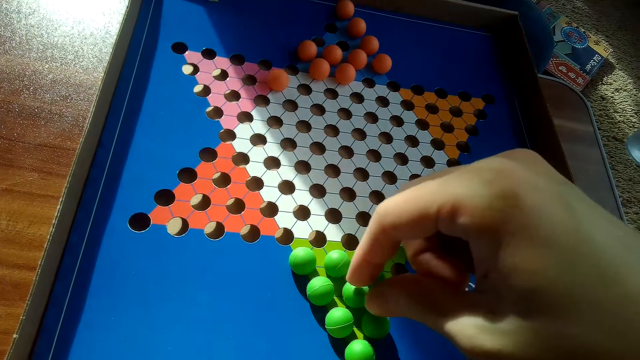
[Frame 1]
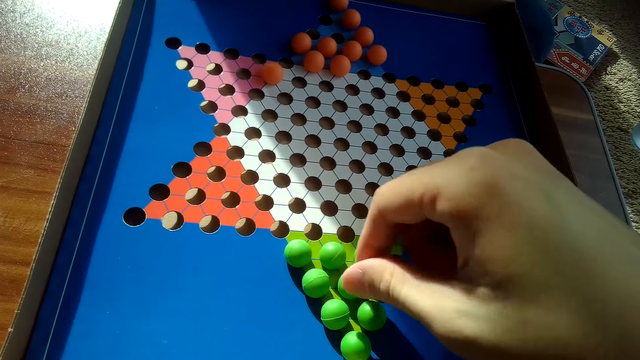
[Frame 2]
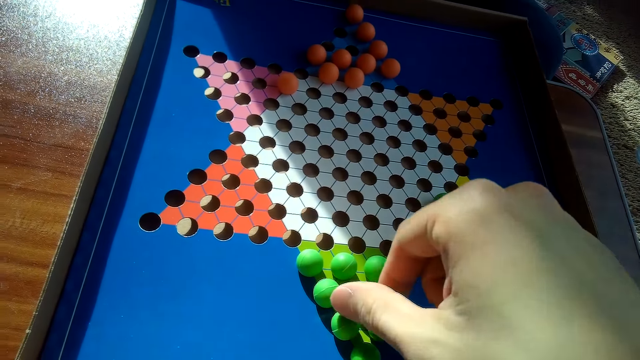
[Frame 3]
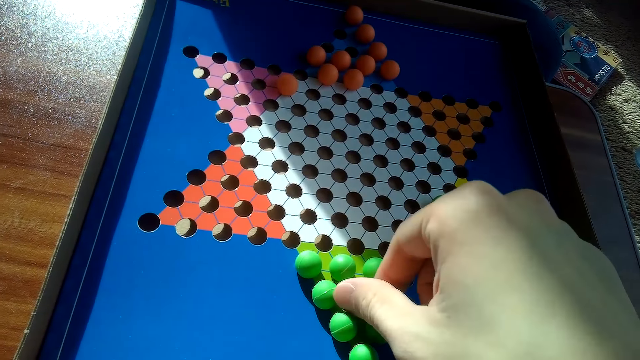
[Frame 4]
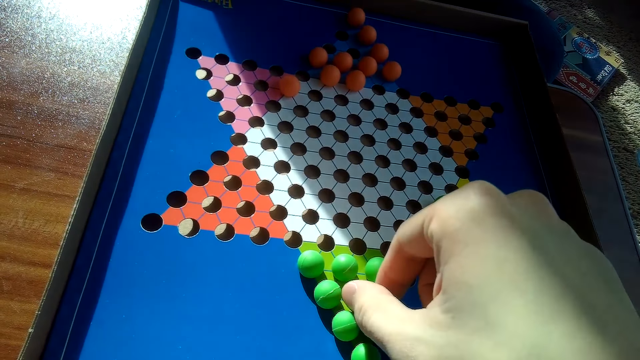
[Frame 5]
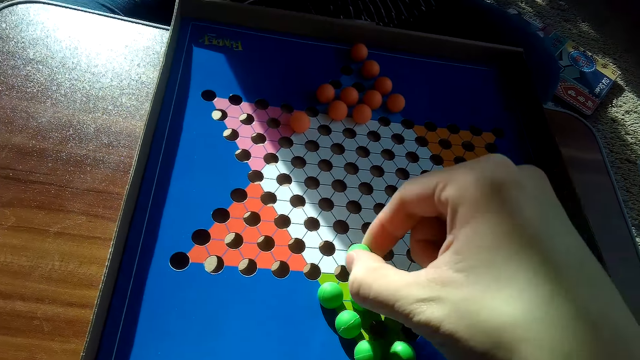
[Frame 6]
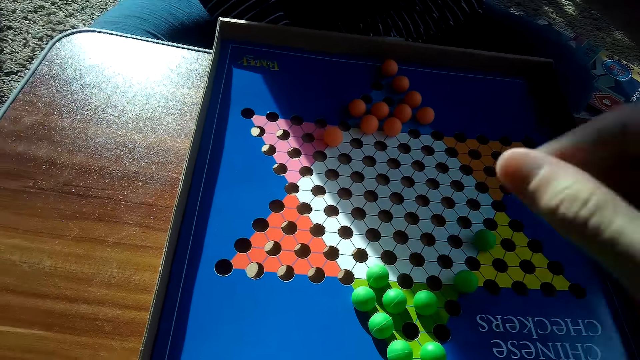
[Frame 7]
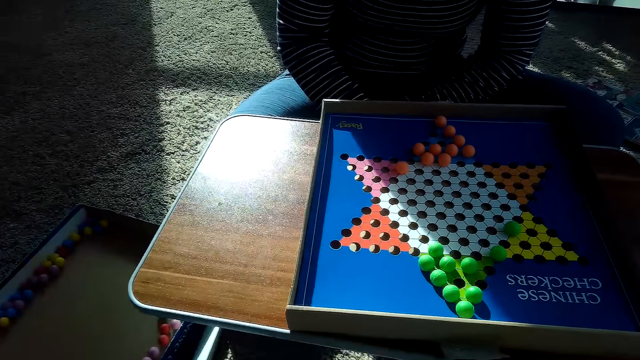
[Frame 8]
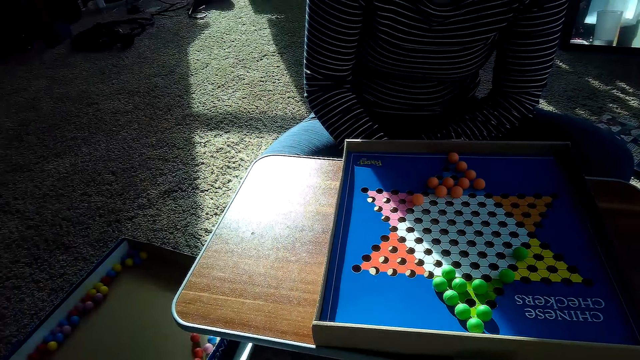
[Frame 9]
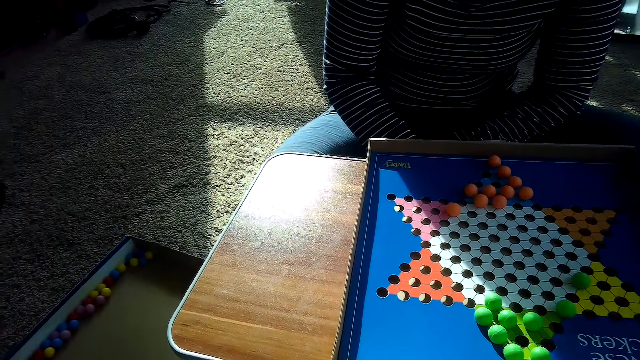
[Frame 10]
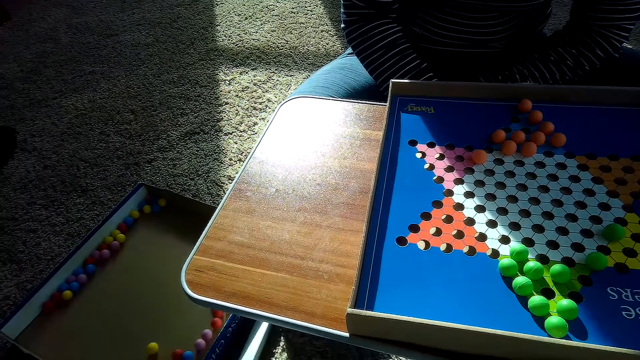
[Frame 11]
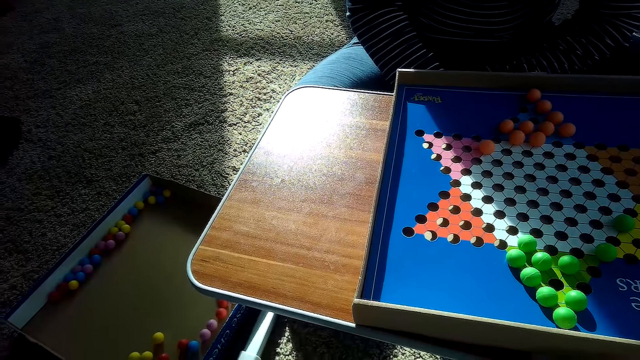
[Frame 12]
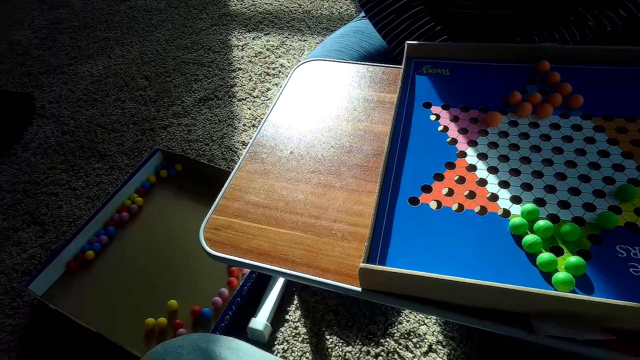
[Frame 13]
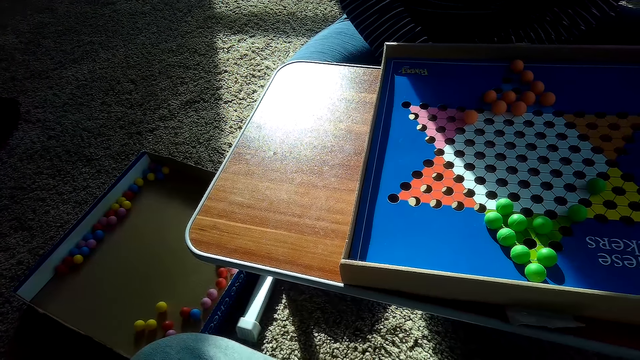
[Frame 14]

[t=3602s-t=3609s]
The camera wearer places a green ball in a hole with his right hand.

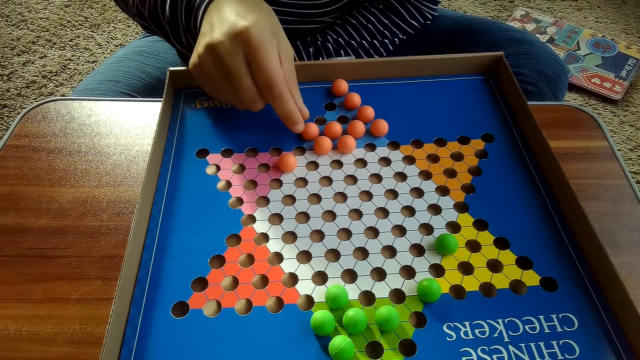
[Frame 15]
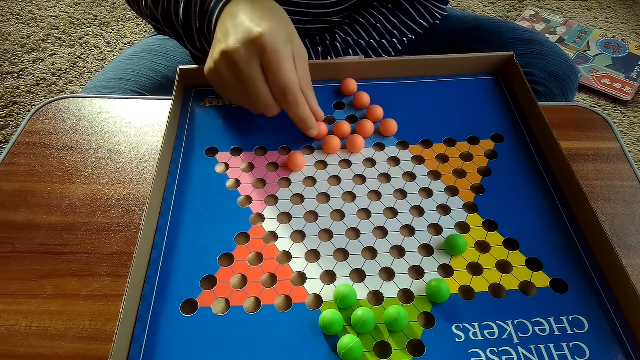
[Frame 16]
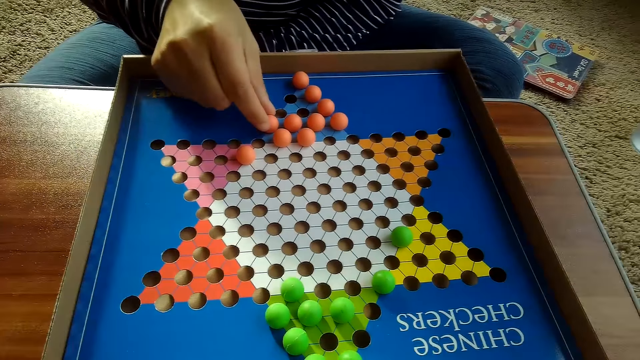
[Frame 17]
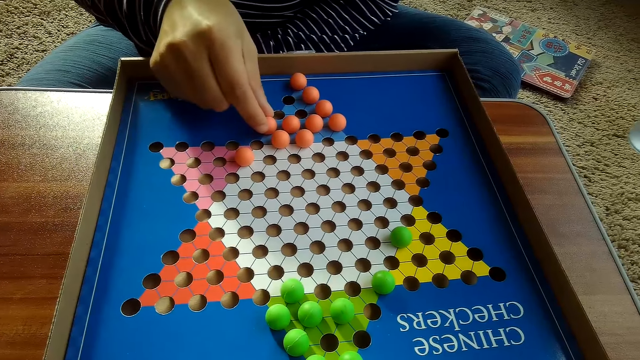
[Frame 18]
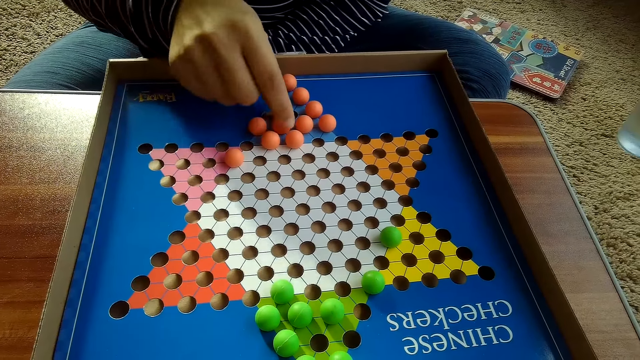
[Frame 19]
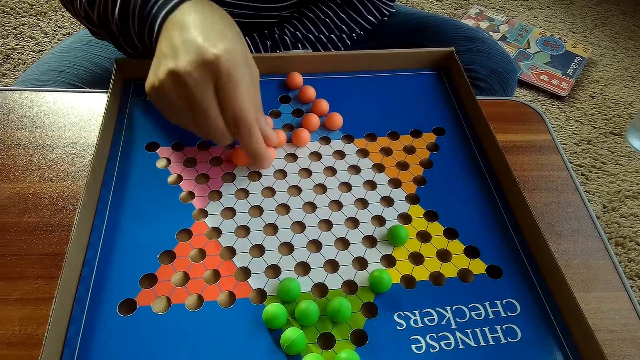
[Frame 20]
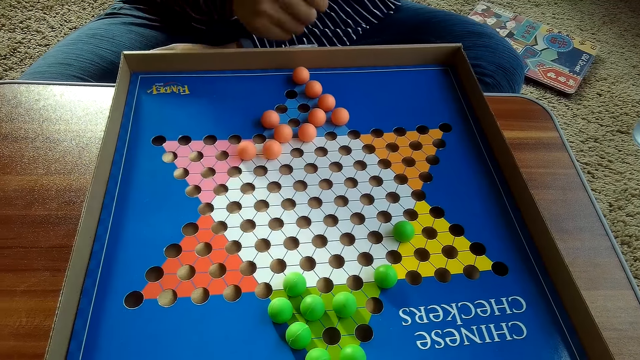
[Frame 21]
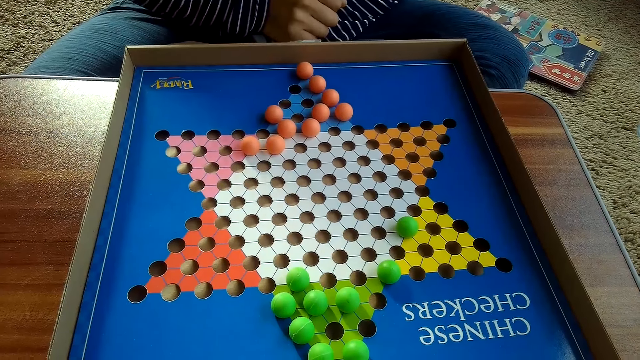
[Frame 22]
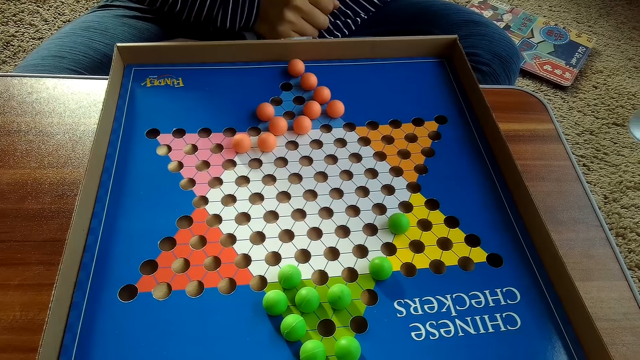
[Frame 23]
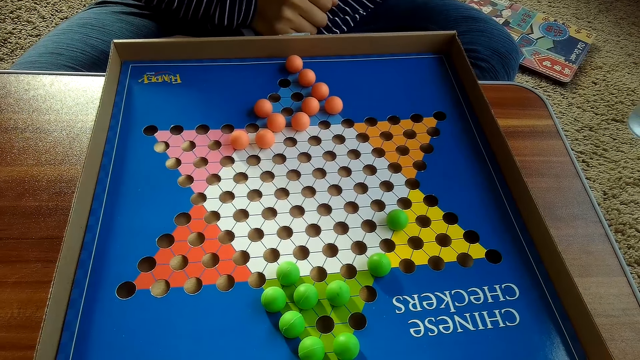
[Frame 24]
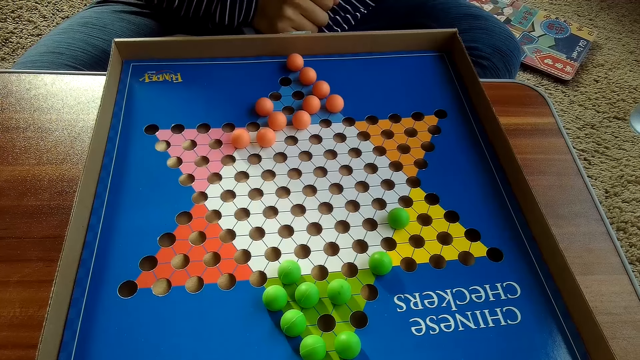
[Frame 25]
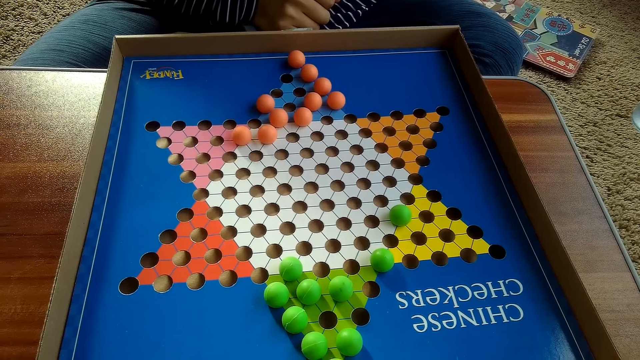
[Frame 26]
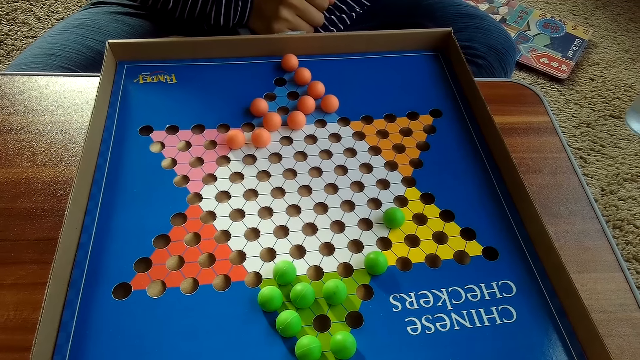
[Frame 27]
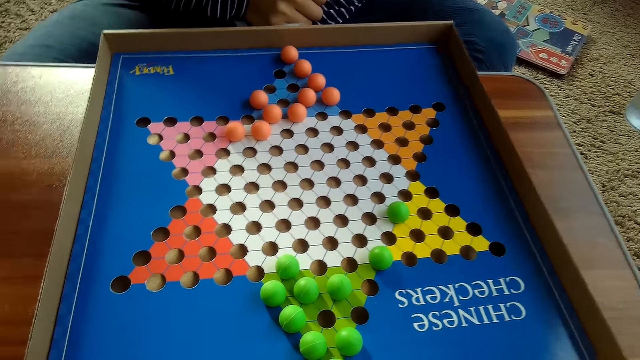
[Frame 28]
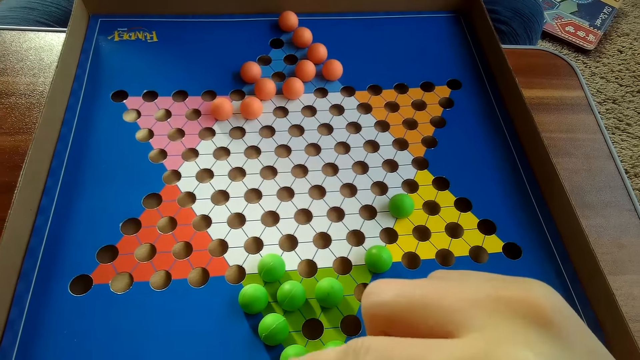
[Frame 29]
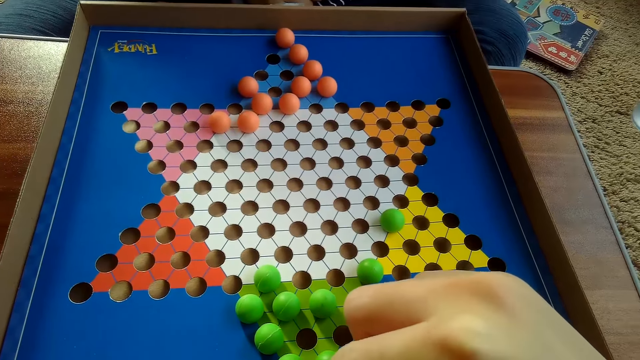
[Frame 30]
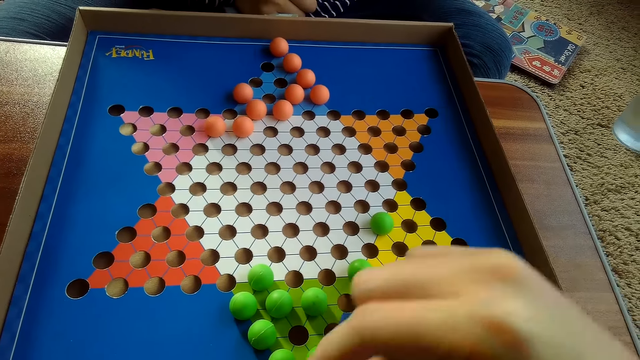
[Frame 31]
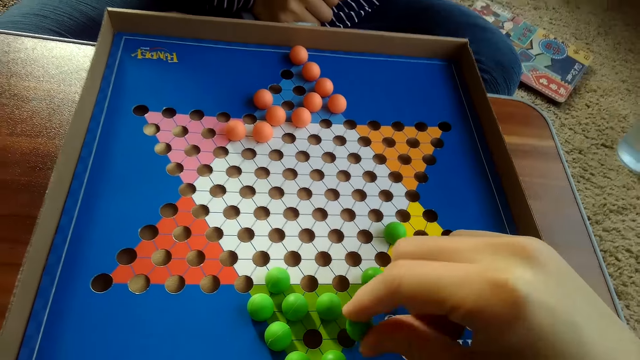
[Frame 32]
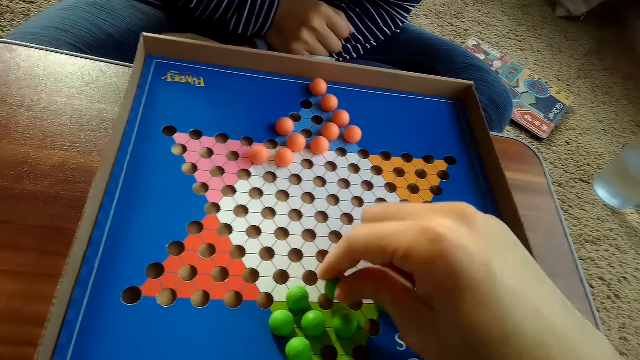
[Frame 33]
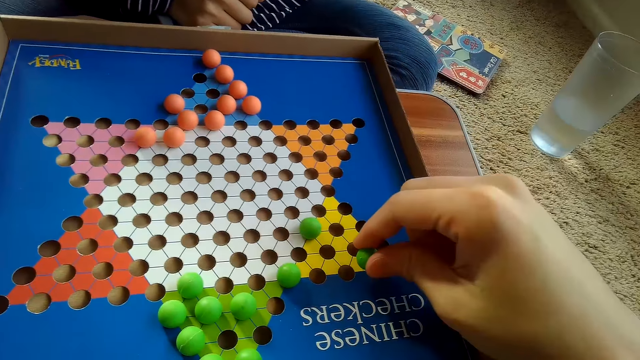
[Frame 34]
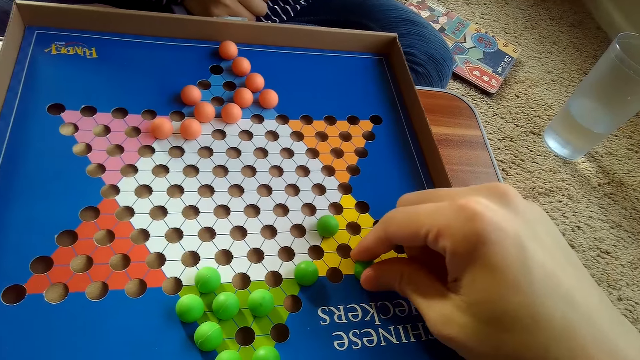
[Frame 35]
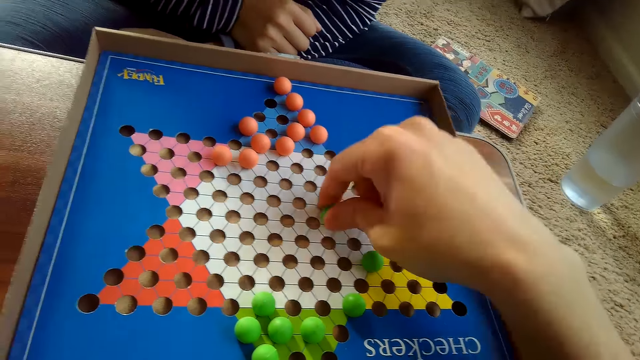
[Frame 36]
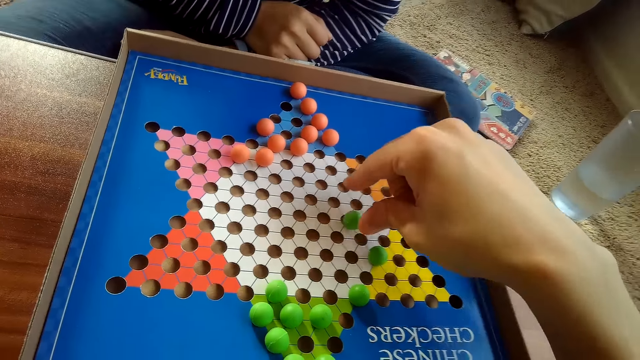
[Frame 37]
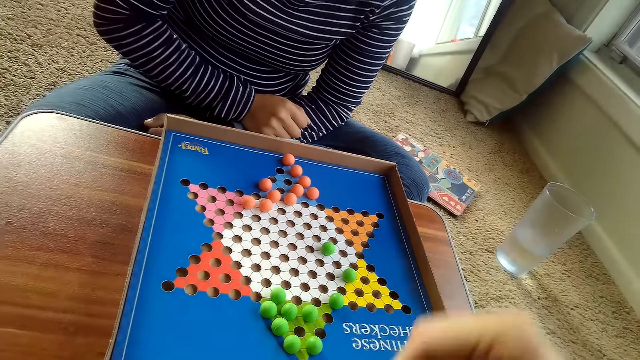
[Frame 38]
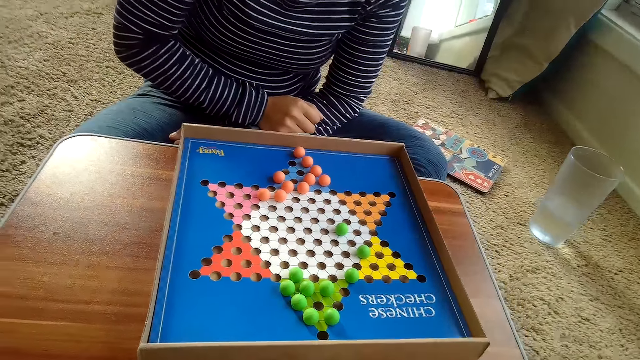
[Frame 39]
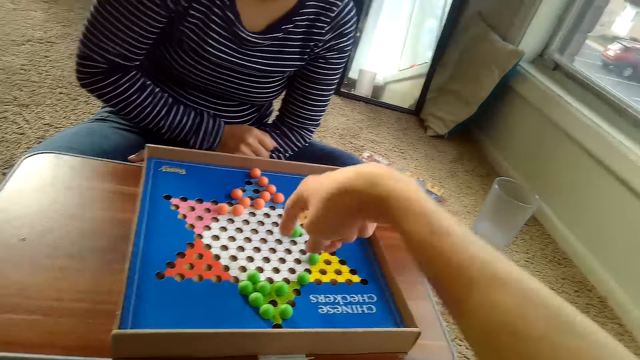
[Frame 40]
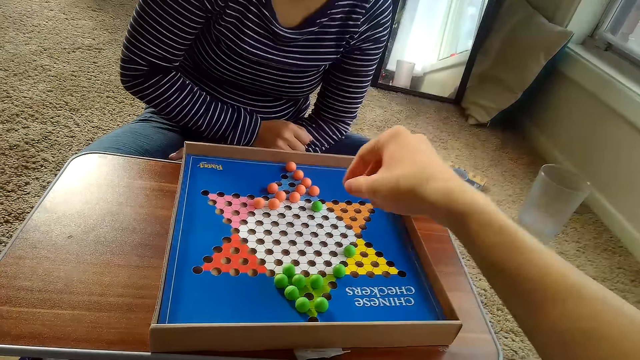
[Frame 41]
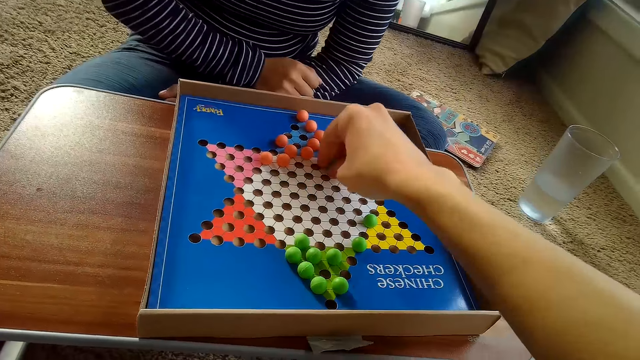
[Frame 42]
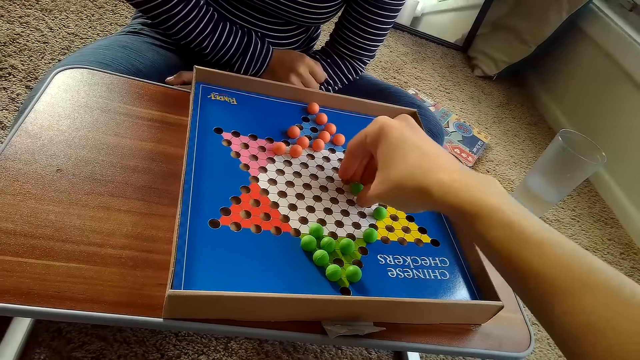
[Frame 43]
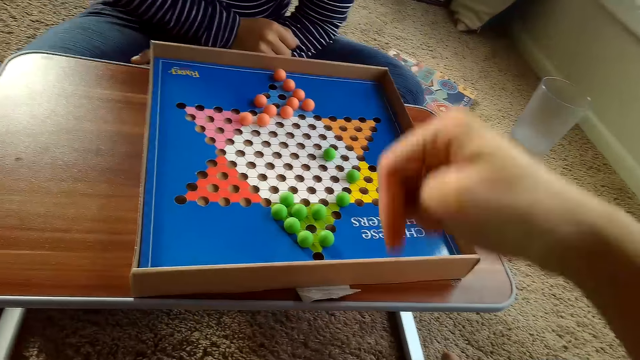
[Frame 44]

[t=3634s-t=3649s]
The partner places an orange ball in a hole with her right hand. The camera wearer places a green ball in a hole with his right hand. He illustrates with a hand and raises his right hand. He picks a green ball with his right hand and drops the green ball in a hole with his right hand.
